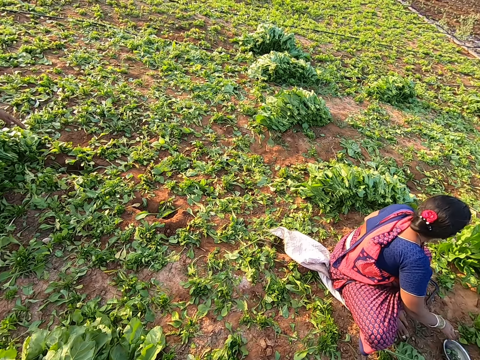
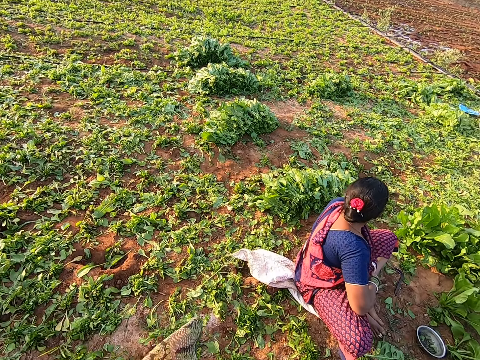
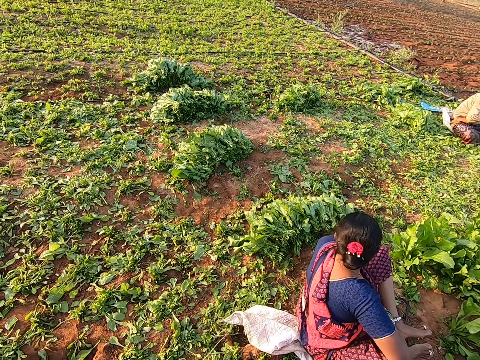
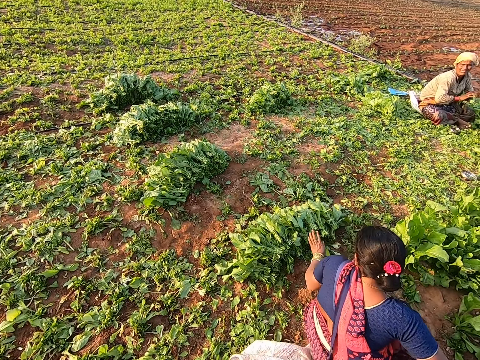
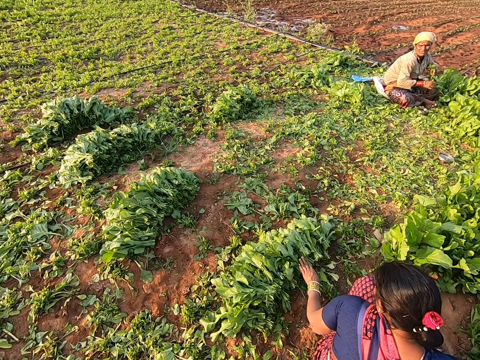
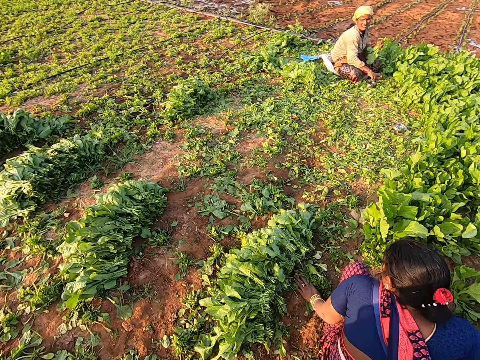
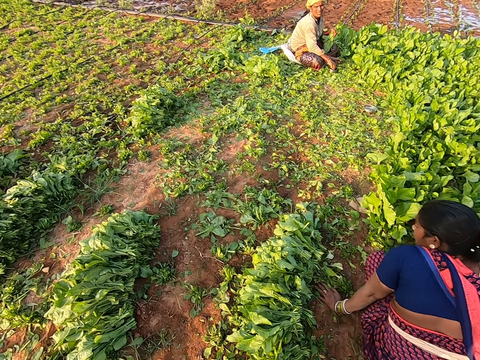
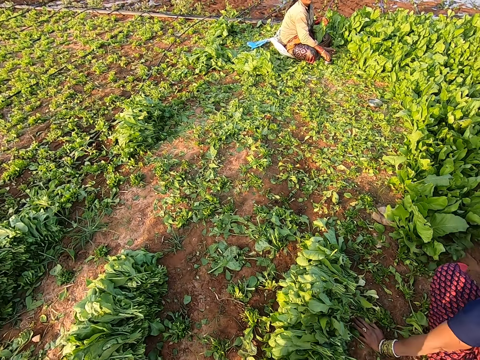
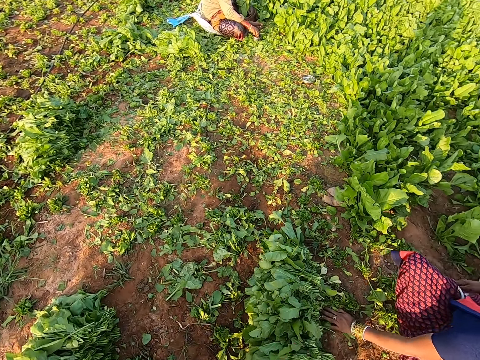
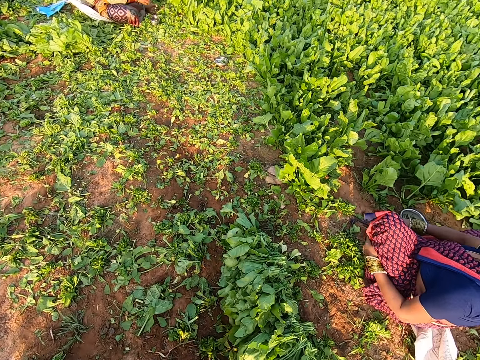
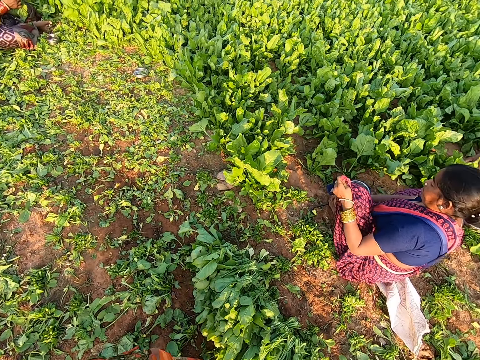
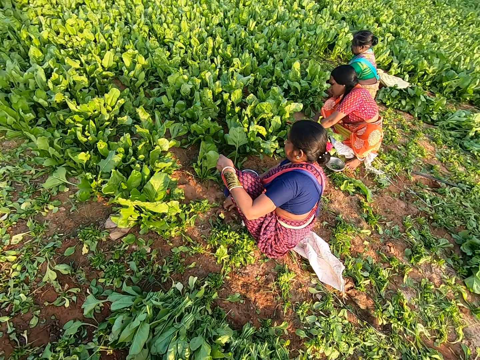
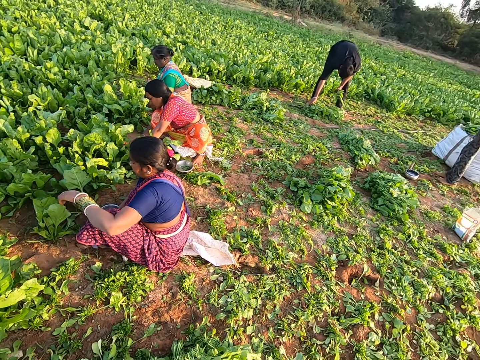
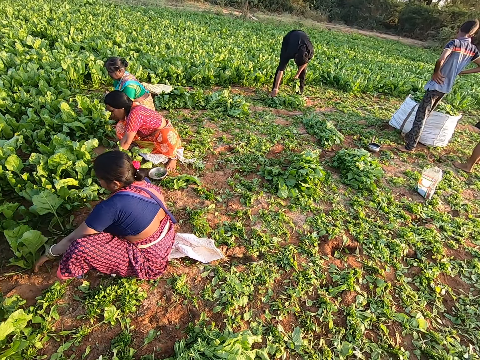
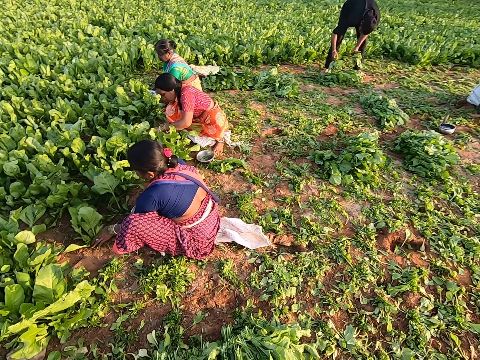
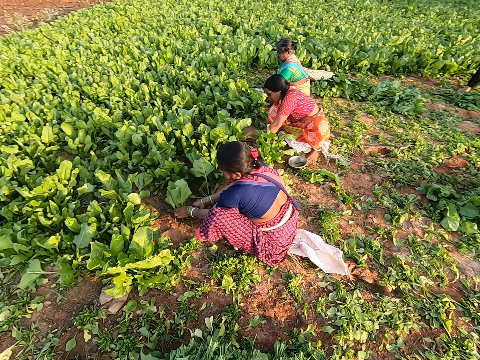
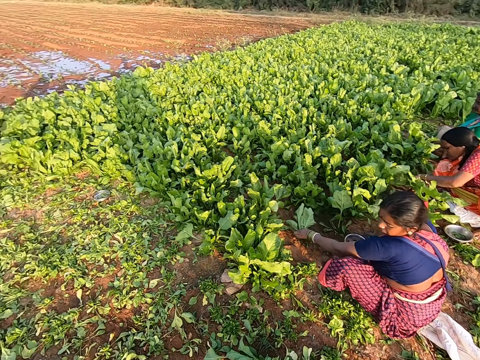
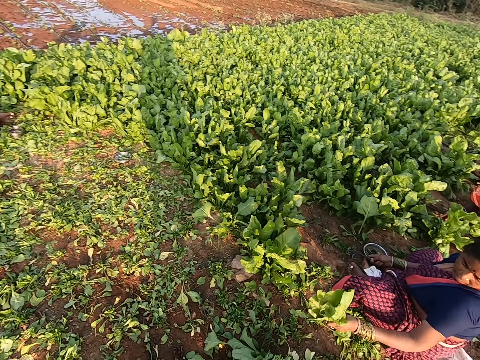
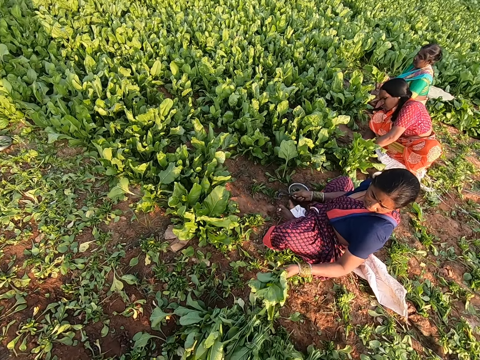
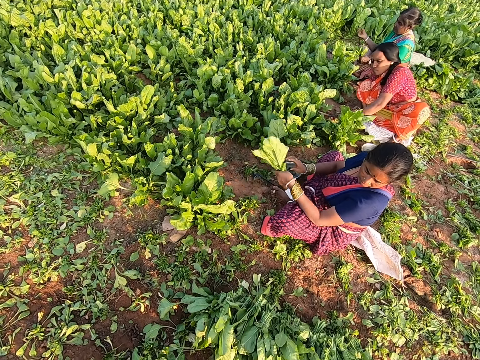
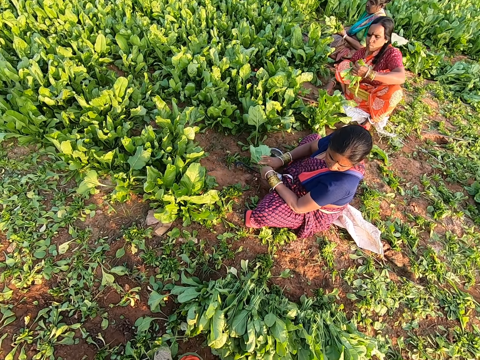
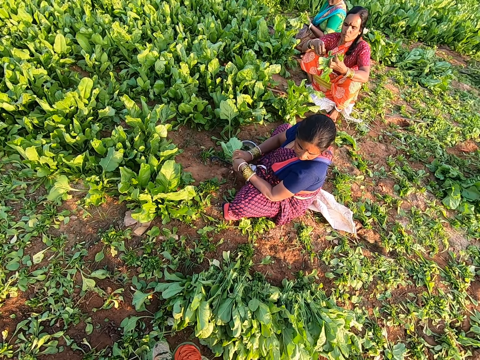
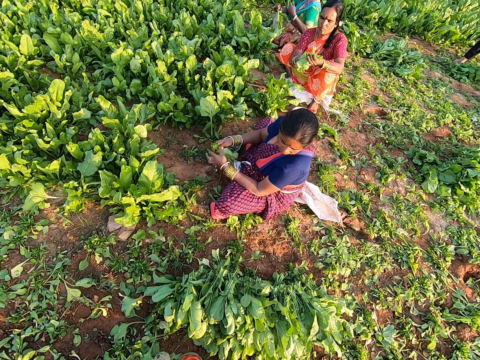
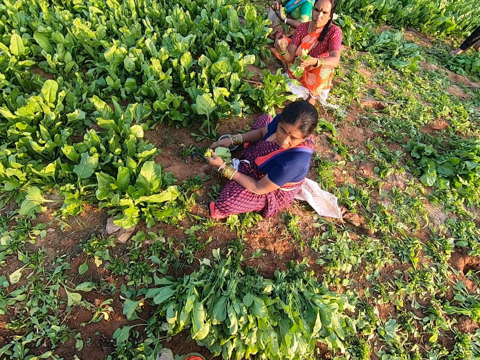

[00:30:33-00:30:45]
The camera wearer interacts with a woman. The woman touches some vegetable on the ground with her left hand. The camera wearer walks. She looks around. She interacts with a man, the woman and another woman. The other woman picks vegetables from the ground with her hands. The first woman picks vegetables from the ground with her hands. A third woman picks vegetables from the ground with her hands. The man packs a vegetable from the ground with his hands. The first woman cuts kales. The camera wearer talks to the other woman, the first woman and the third woman. The other woman holds the vegetable with her hands. The first woman holds vegetables with her left hand. The third woman holds a vegetable with her left hand.

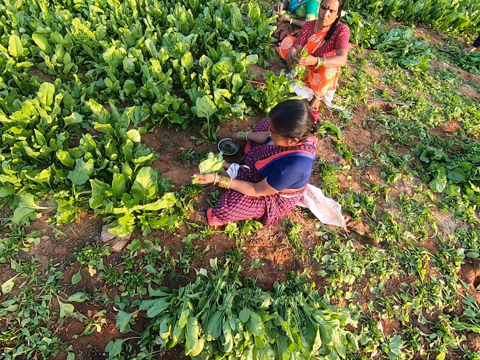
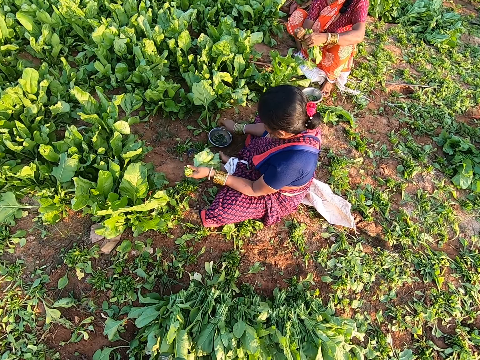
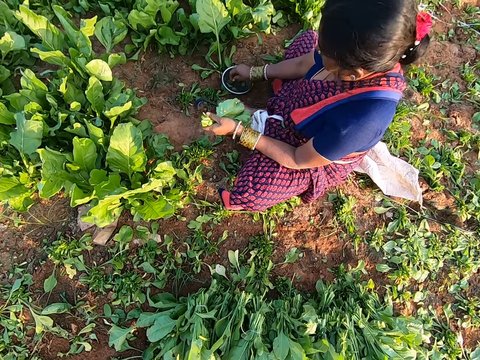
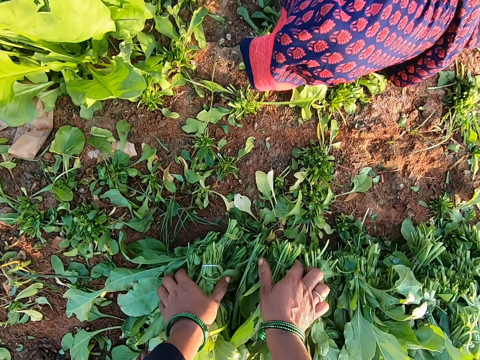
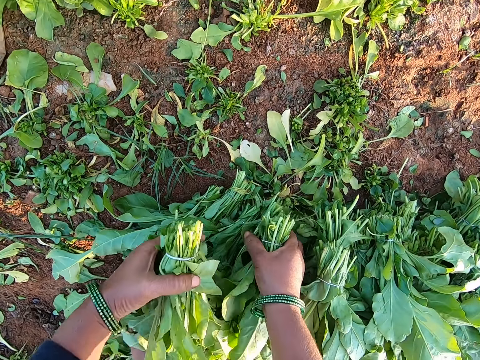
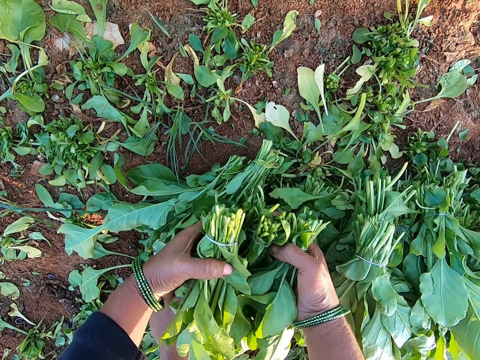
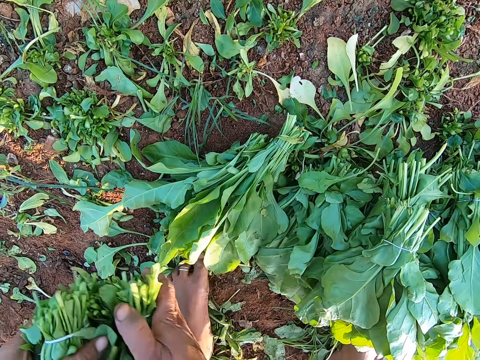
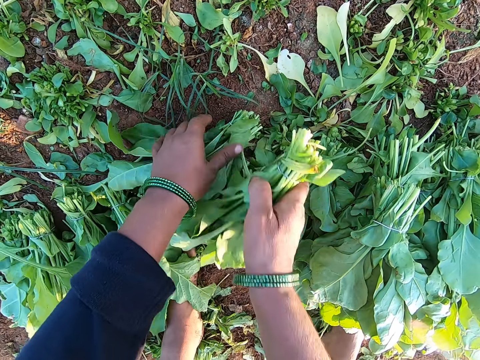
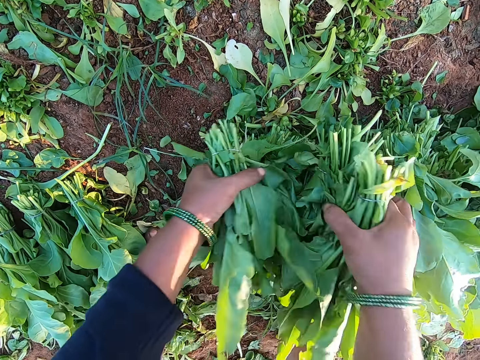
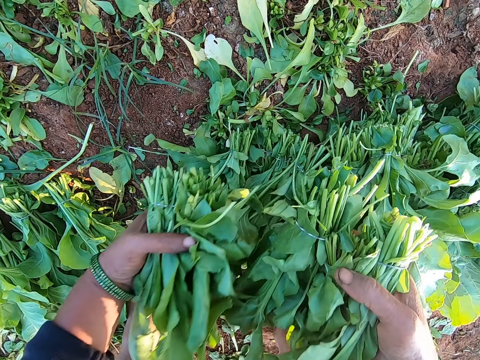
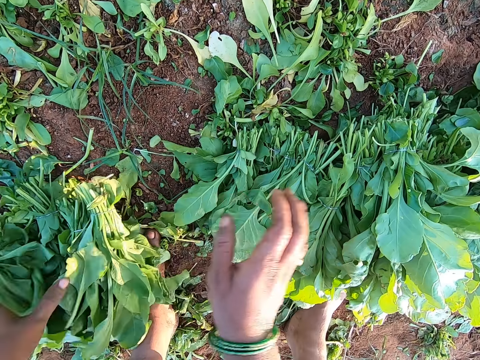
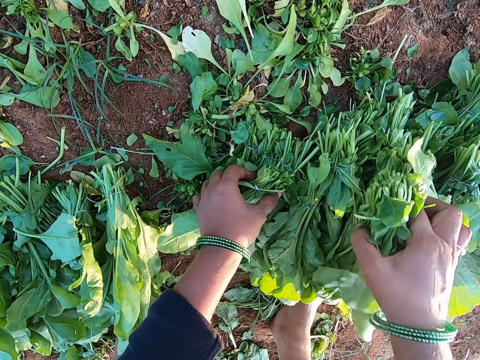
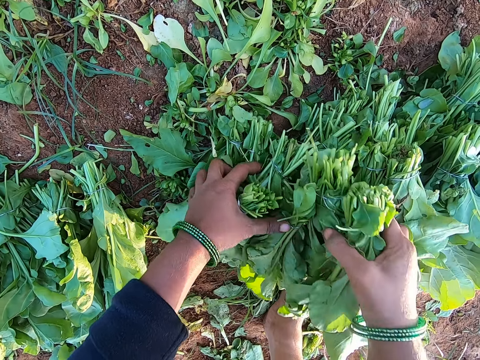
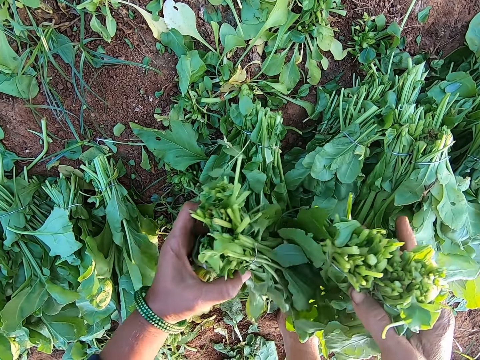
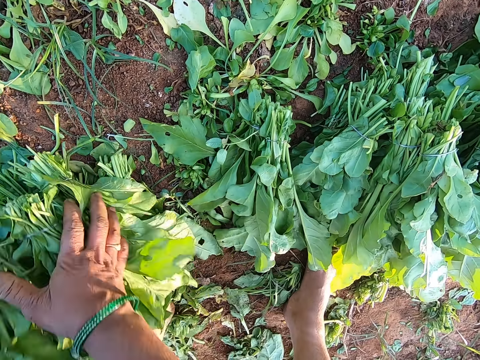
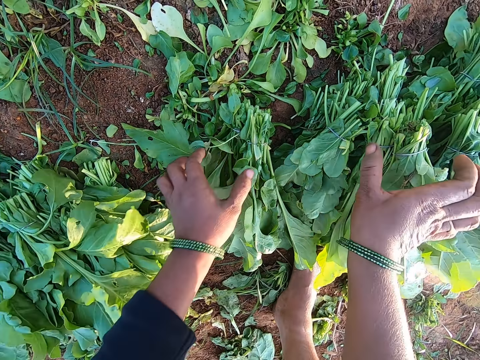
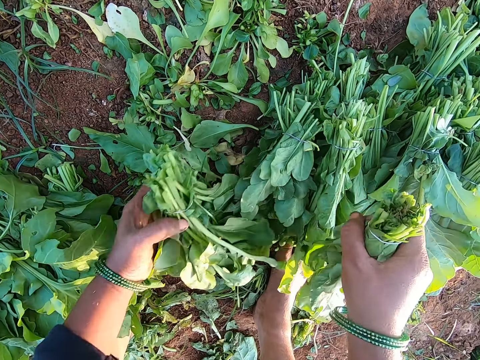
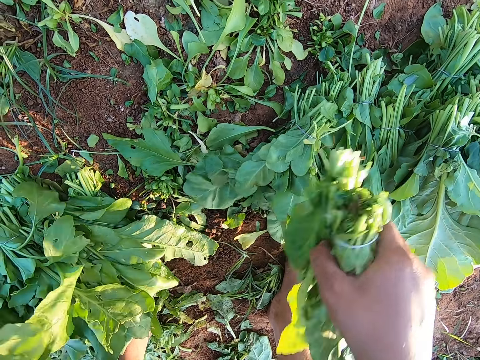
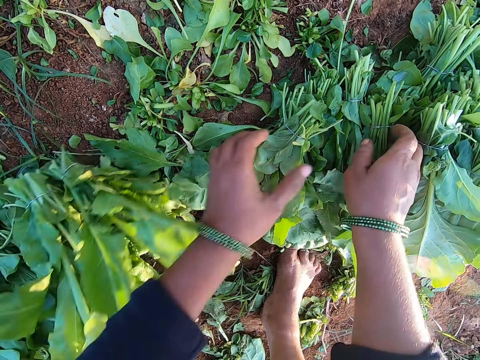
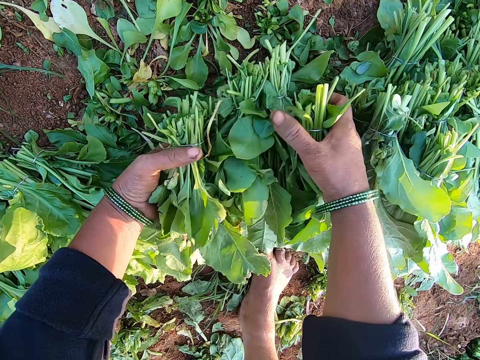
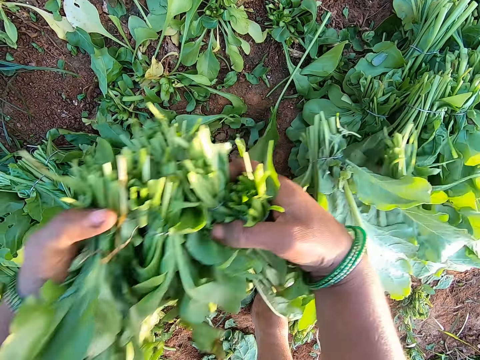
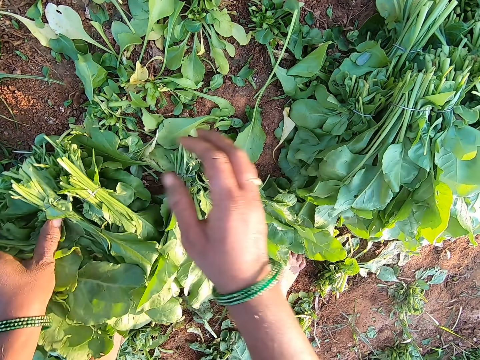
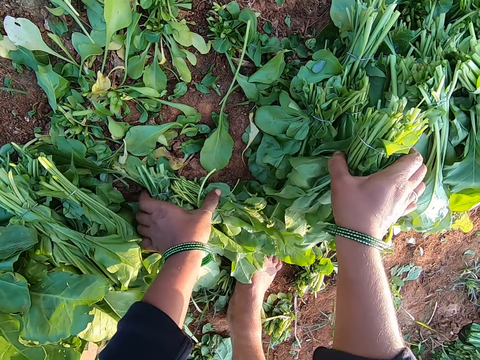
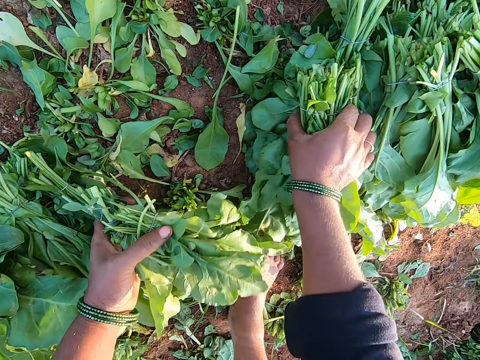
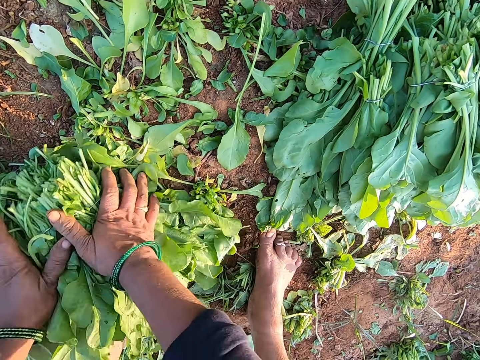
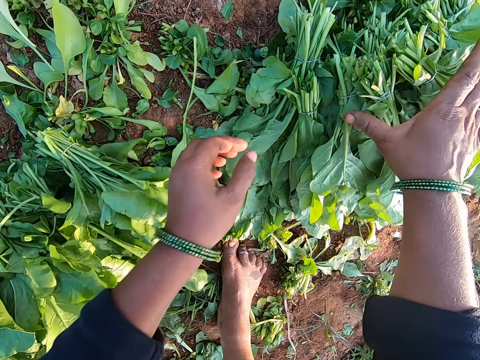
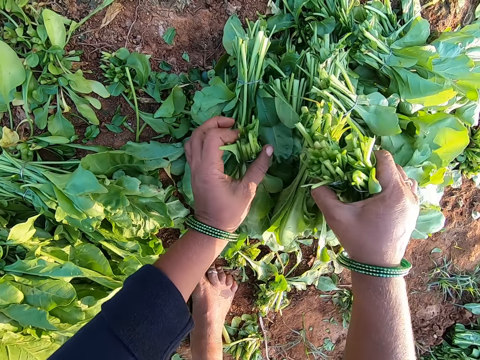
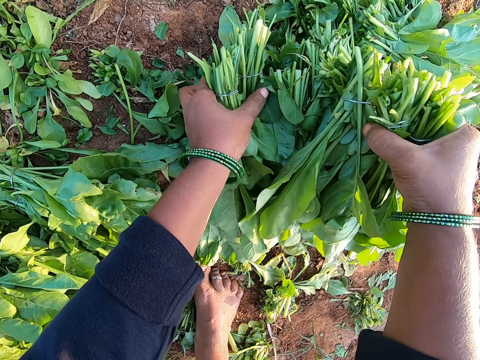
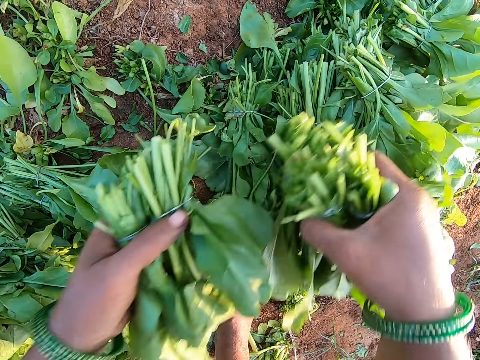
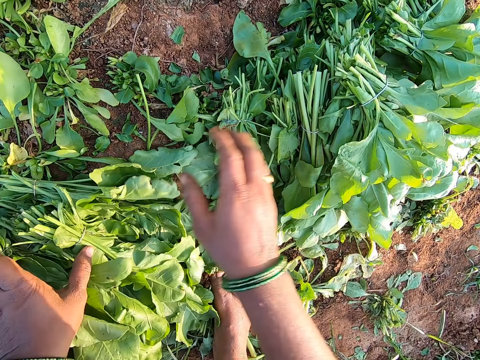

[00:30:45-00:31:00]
A woman adjusts the stainless plate on the ground with her right hand. She picks a rubber band from the stainless plate with her right hand. The camera wearer picks the vegetable on the ground with her hands. She drops the vegetable in her hands on the ground. She picks the vegetable from the ground with her hands. She places the vegetable in her hands on the vegetable on the ground. She picks the vegetable from the ground with her hands. She places the vegetable in her hands on the vegetable on the ground. She picks the vegetable from the ground with her hands. She places the vegetable in her hands on the vegetable on the ground. She picks the vegetable from the ground with her hands. She places the vegetable in her hands on the vegetable on the ground. She picks the vegetable from the ground with her hands. She places the vegetable in her hands on the vegetable on the ground. She picks the vegetable from the ground with her hands. She places the vegetable in her hands on the vegetable on the ground.
